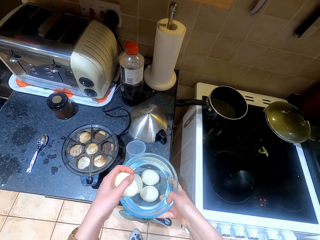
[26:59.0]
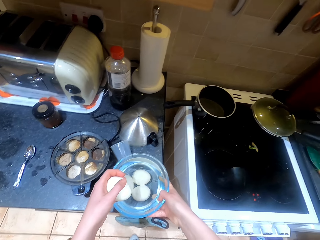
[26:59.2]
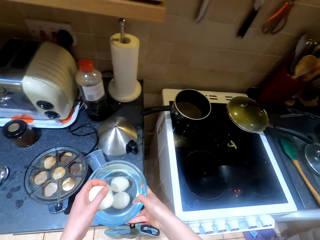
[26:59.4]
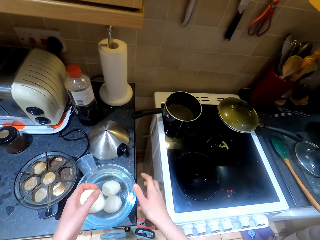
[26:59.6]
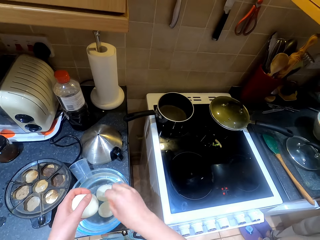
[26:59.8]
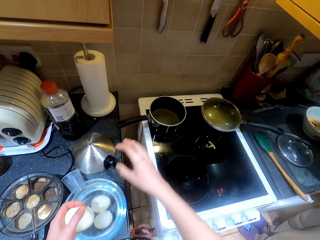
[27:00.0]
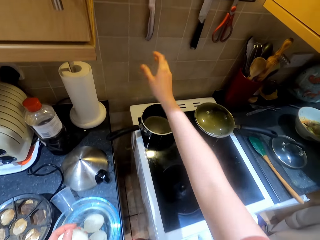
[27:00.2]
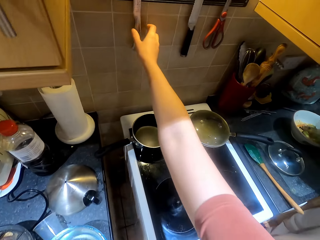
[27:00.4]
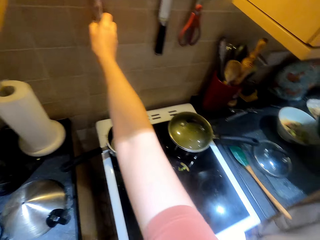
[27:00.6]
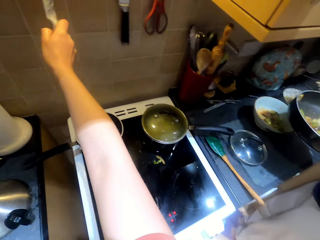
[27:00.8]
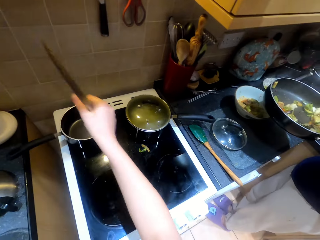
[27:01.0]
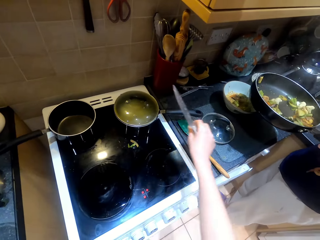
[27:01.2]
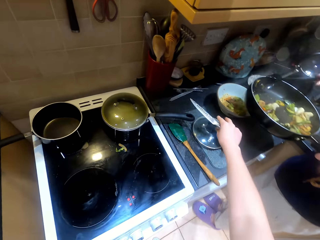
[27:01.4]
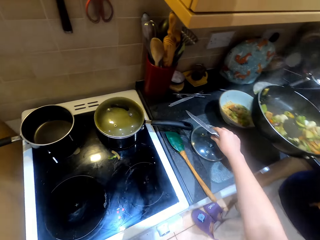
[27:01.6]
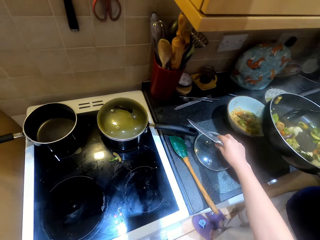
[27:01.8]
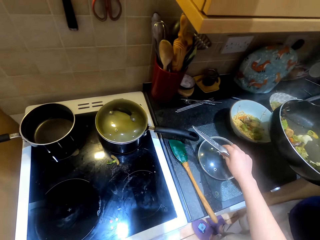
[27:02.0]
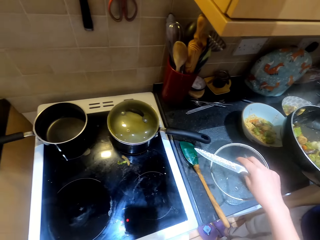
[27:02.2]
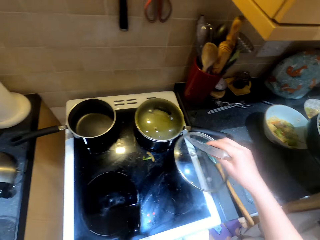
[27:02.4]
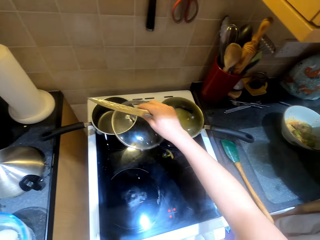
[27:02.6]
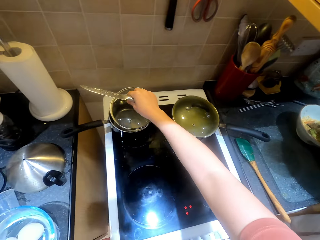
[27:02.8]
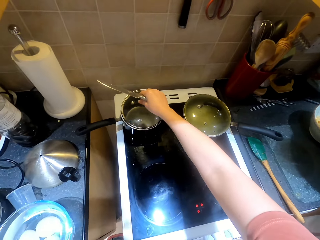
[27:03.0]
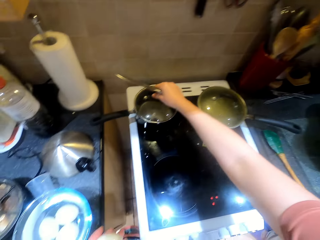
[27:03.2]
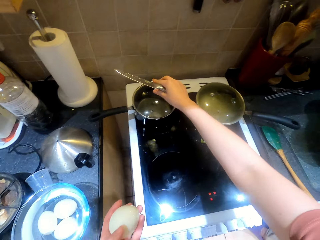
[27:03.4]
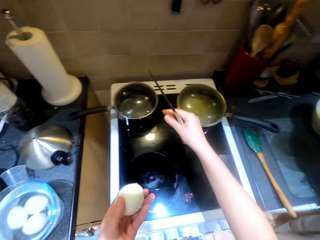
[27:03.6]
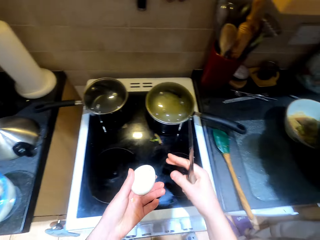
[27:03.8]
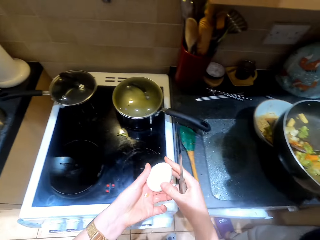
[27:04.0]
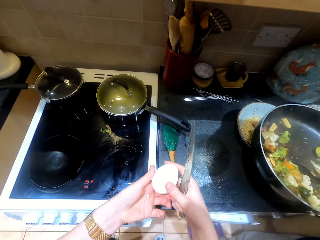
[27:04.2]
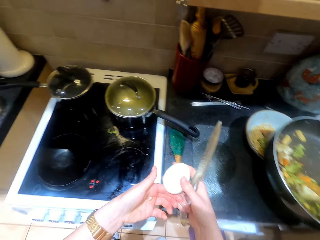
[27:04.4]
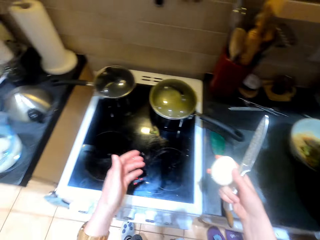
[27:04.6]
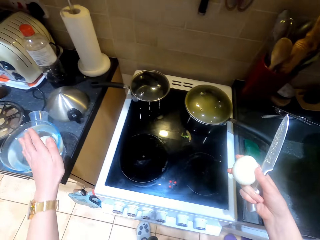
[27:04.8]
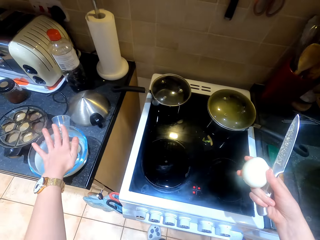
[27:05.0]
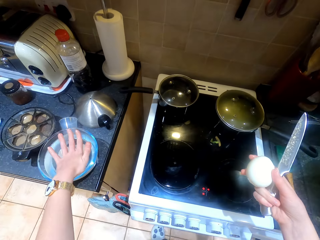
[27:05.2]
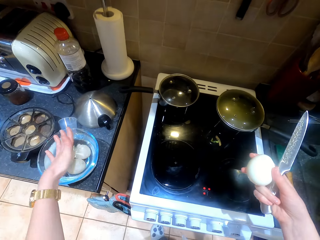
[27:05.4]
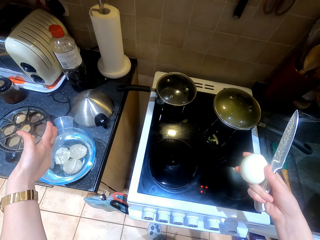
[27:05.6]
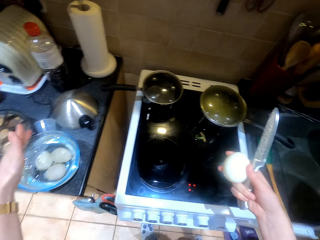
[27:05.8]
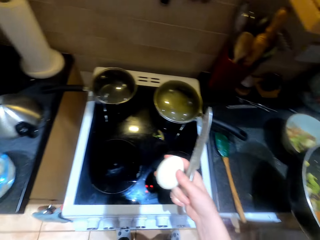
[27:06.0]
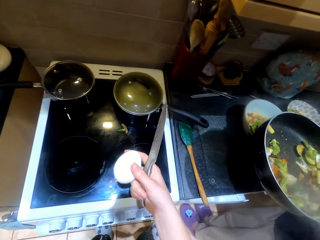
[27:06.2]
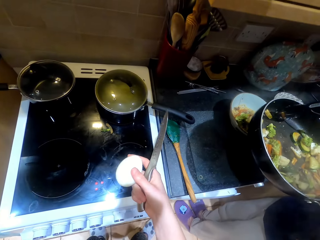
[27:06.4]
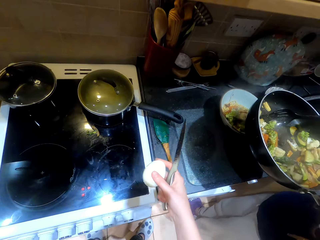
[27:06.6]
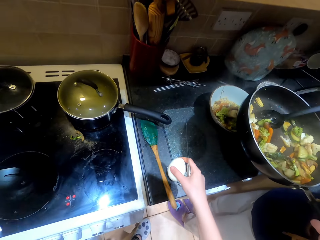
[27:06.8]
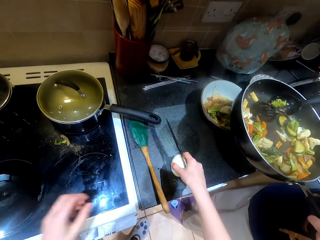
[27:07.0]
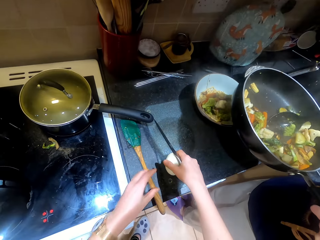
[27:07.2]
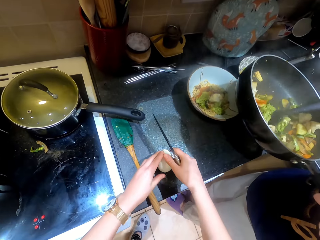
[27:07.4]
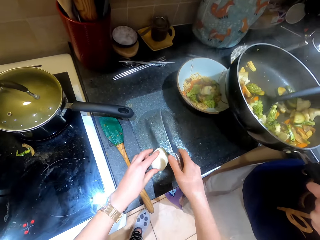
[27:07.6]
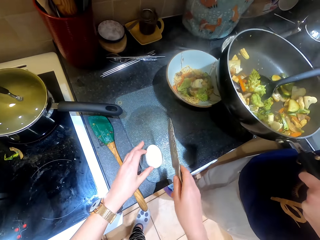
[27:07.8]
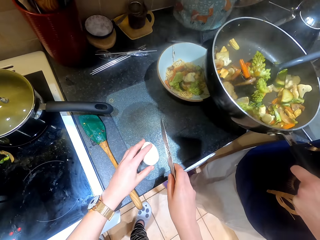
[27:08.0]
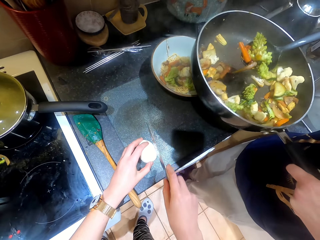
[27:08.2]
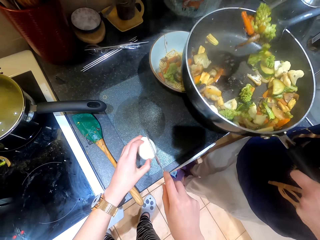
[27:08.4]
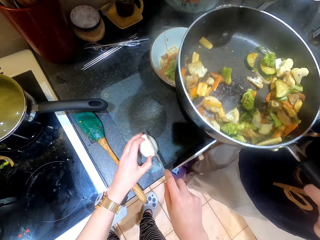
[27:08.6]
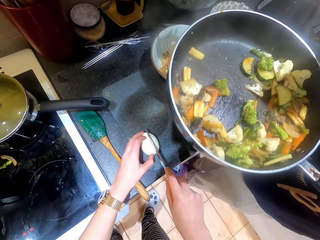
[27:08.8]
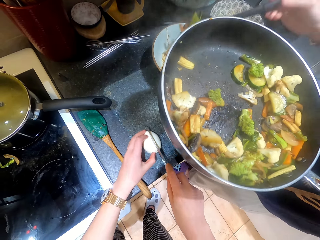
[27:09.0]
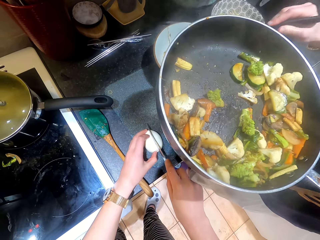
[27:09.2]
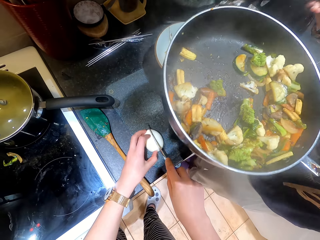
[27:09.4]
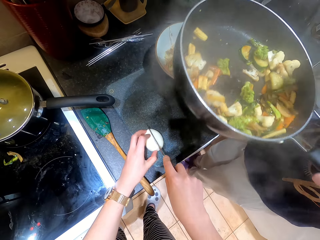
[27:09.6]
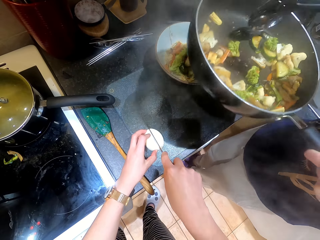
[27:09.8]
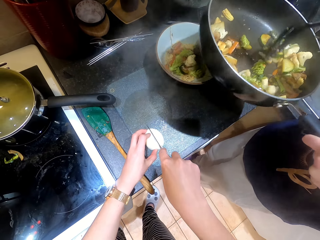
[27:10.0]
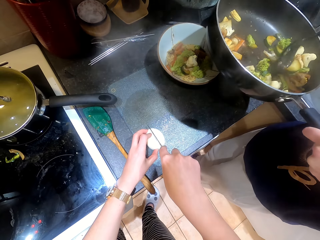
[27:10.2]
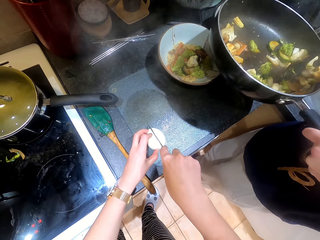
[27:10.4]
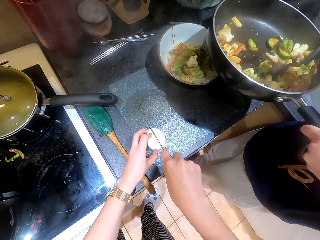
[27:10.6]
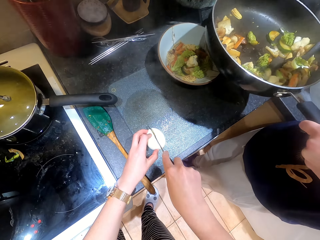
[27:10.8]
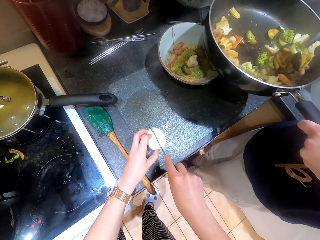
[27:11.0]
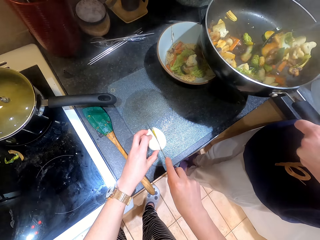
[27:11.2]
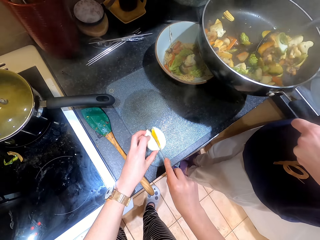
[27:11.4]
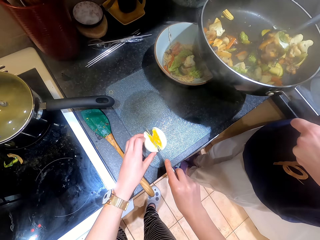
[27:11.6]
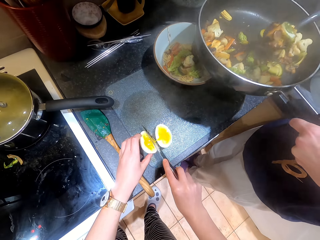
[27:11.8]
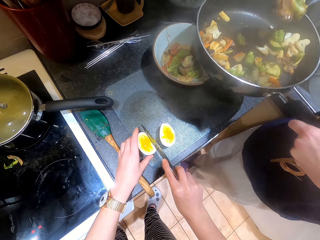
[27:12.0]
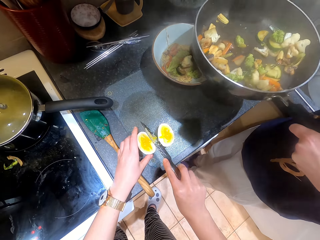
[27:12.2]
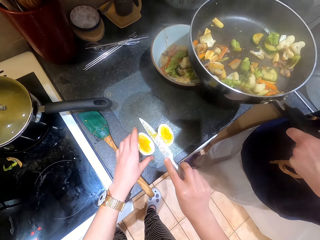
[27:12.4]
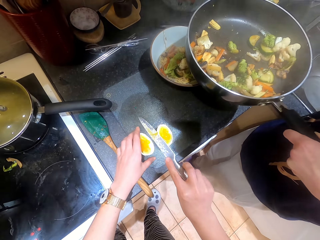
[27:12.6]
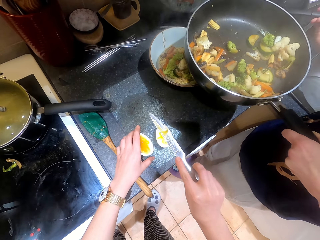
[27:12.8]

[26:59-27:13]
The camera wearer places the plate on the countertop. They pick up a knife with the hand. They pick up a lid from the countertop. They cover the cooking pot with the lid. They place the egg on the other hand. They dip the hand in the water in the plate. A female scoops vegetables from the cooking pot. The camera wearer places the egg on the countertop. The female places the food in the plate. The camera wearer chops the egg with the hands. The female scoops vegetables from the cooking pot.

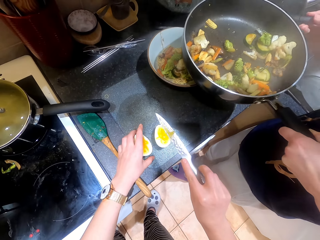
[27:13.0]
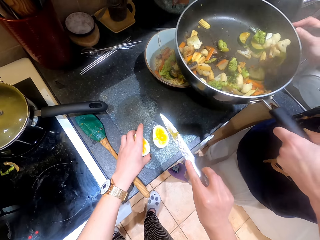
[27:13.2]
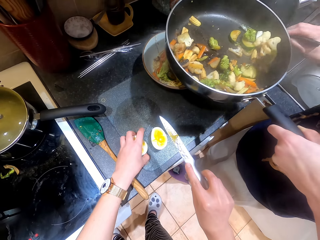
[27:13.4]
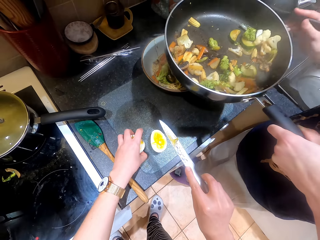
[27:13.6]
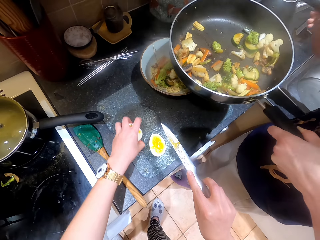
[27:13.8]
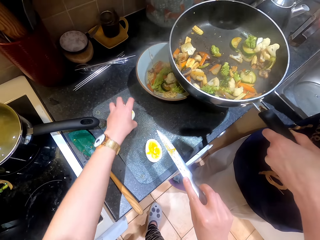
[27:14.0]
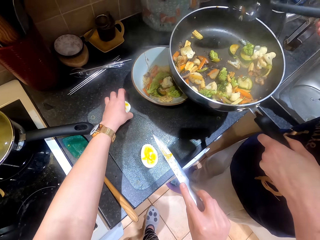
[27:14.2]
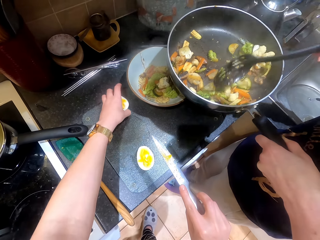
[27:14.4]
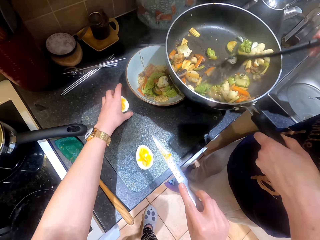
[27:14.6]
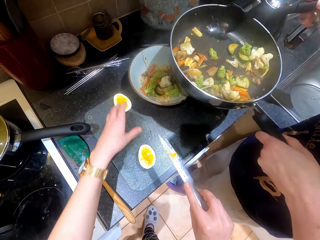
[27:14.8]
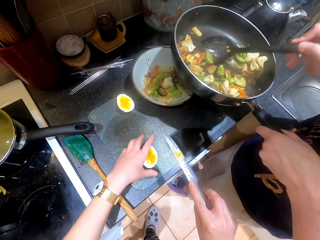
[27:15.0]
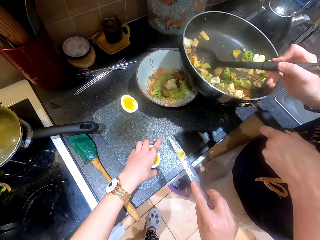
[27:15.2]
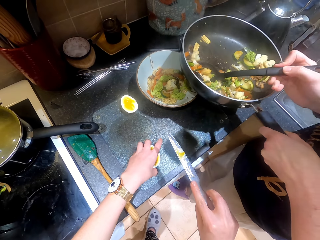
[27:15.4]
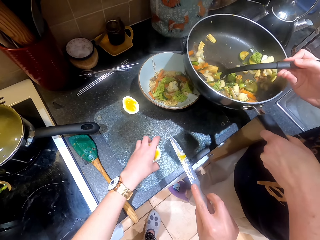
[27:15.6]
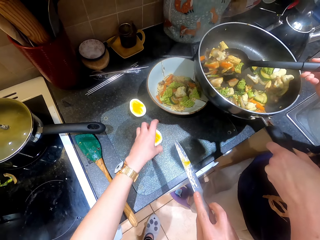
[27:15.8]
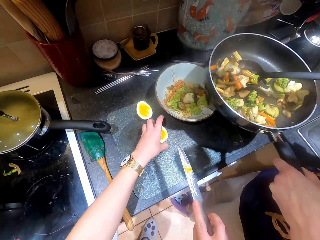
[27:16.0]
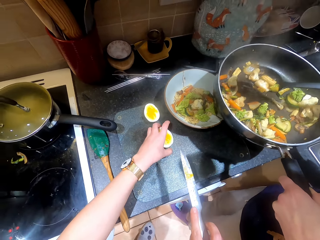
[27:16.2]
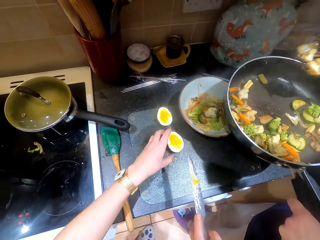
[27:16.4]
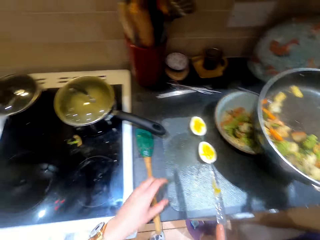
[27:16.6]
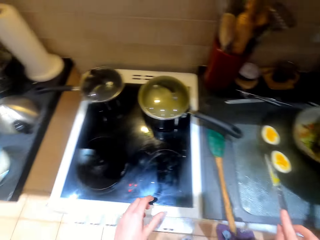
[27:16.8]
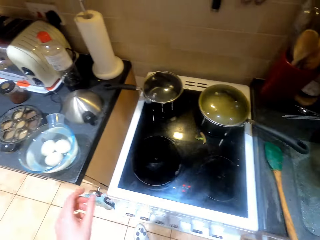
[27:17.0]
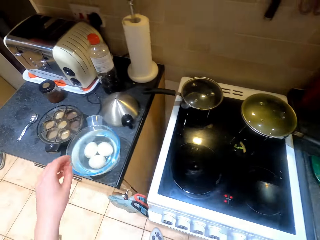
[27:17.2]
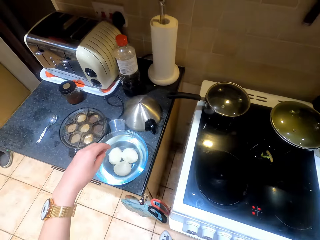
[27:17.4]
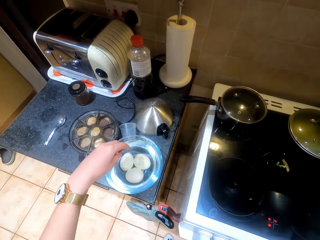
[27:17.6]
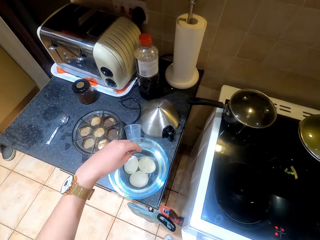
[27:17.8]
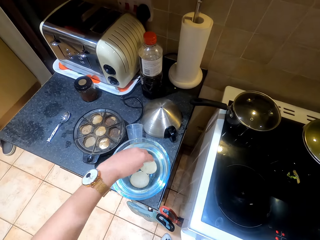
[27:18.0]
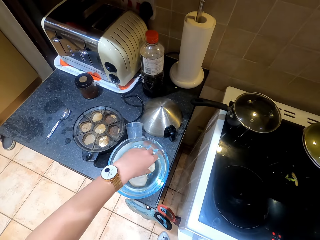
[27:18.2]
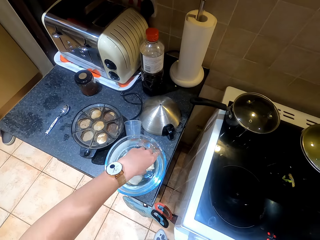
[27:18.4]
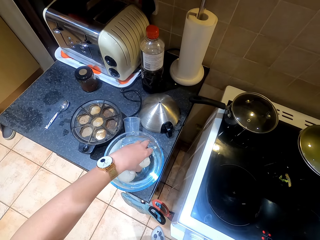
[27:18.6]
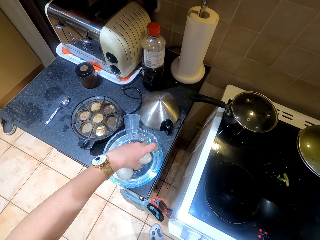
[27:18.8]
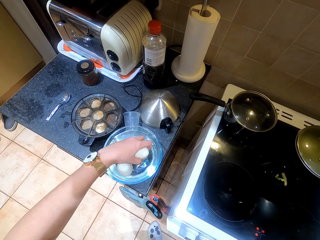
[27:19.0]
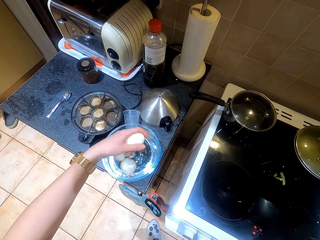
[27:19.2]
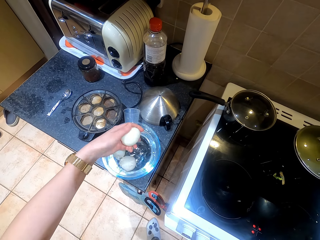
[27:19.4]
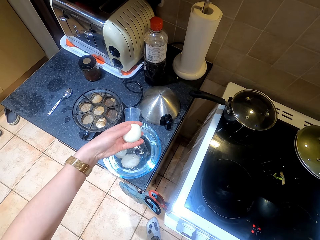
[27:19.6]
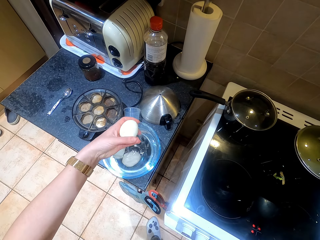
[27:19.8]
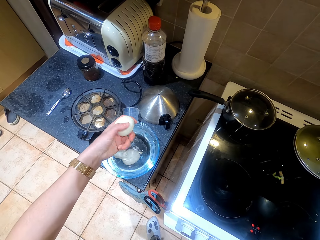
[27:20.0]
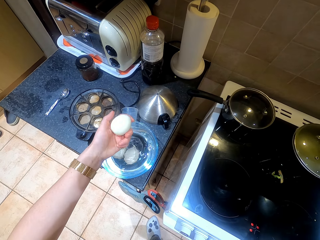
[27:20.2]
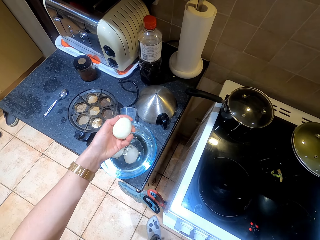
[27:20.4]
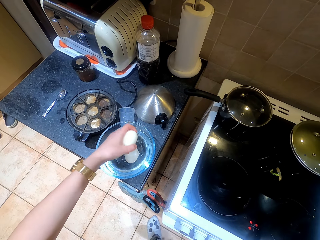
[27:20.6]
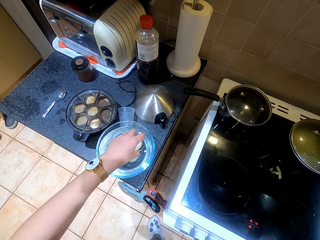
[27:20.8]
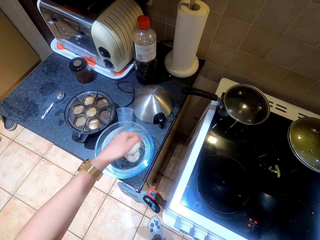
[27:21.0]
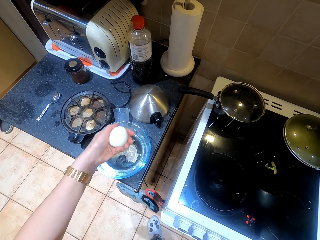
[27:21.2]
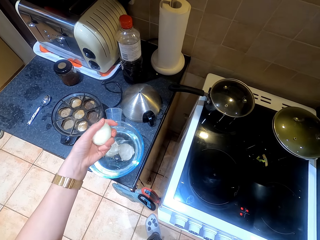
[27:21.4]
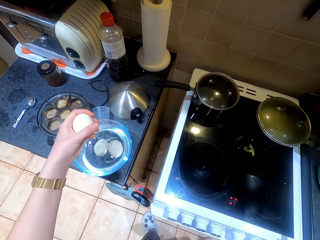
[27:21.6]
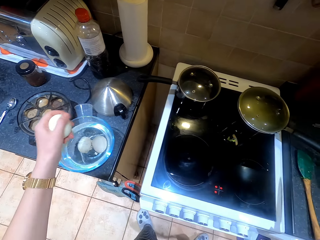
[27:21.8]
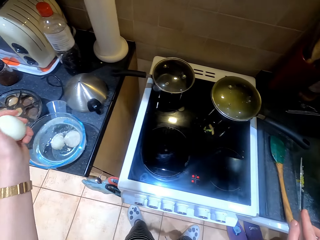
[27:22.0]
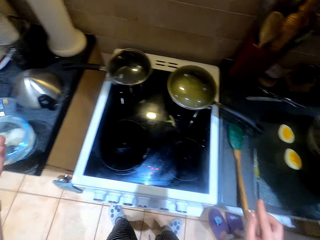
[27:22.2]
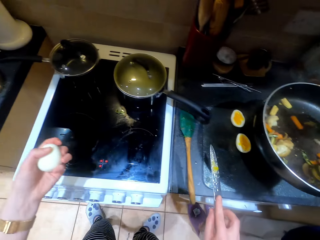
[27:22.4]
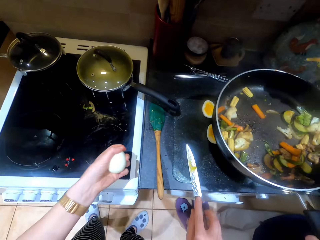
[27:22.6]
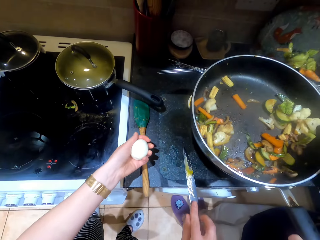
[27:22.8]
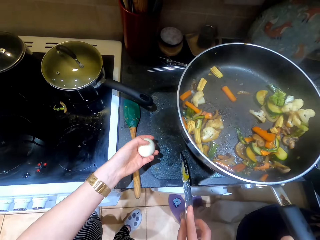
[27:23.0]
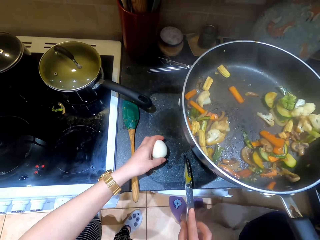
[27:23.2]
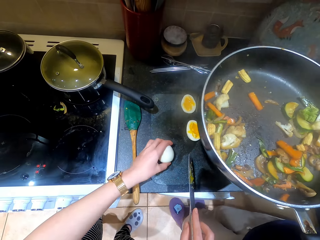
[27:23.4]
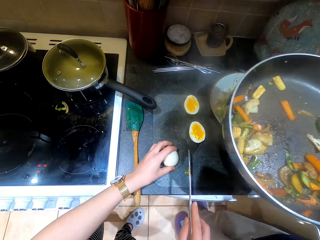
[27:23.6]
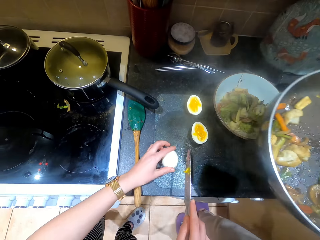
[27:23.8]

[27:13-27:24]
A female places the food in the plate. The camera wearer moves the sliced egg aside. They drag an egg on the chopping mat. The female scoops the food. The camera wearer moves in the kitchen. They pick up an egg from the bowl of water. They rinse the egg. They move in the kitchen. The female serves the food on the plate. The camera wearer puts the egg on the table.
